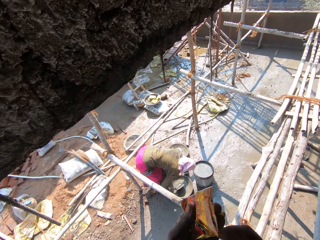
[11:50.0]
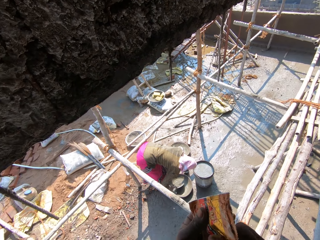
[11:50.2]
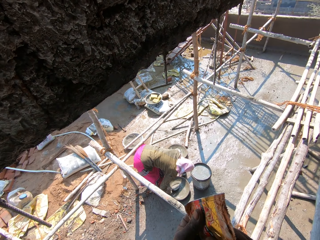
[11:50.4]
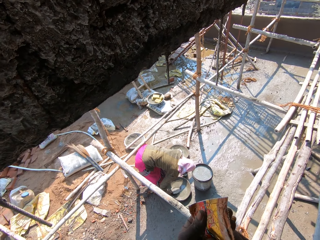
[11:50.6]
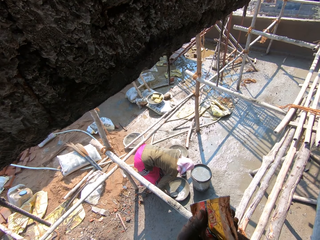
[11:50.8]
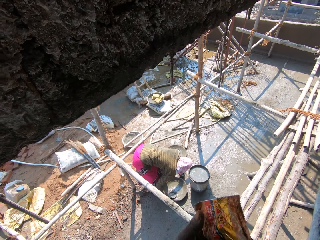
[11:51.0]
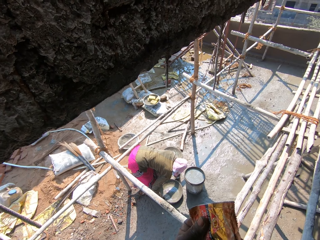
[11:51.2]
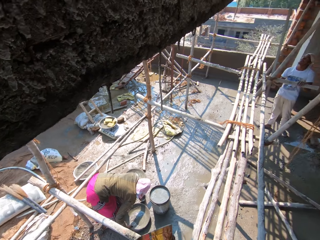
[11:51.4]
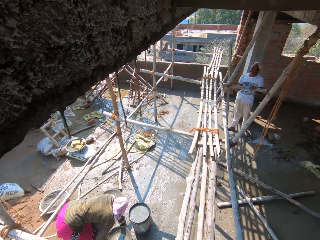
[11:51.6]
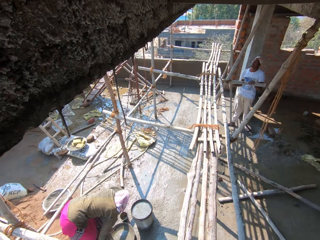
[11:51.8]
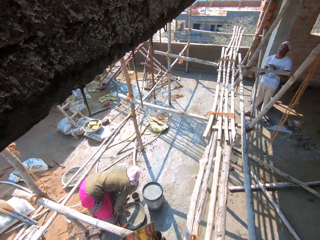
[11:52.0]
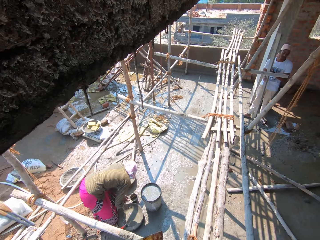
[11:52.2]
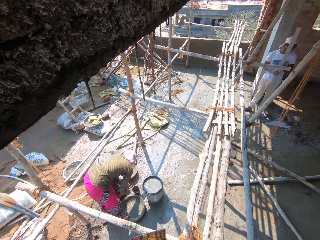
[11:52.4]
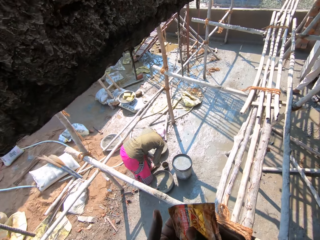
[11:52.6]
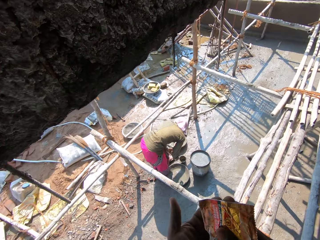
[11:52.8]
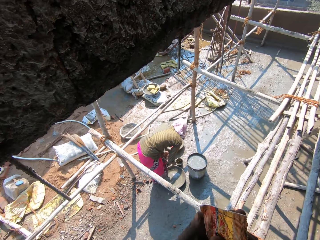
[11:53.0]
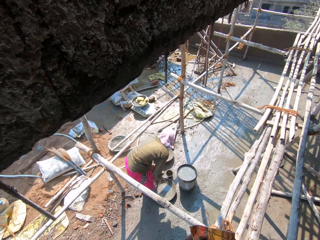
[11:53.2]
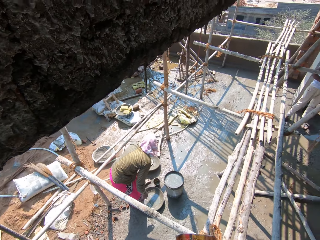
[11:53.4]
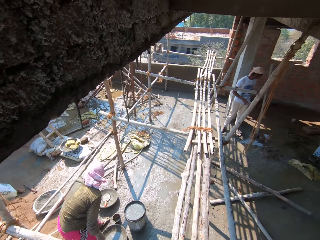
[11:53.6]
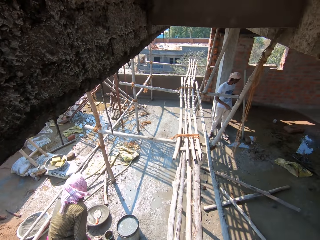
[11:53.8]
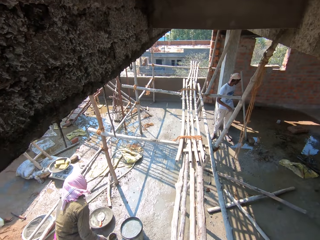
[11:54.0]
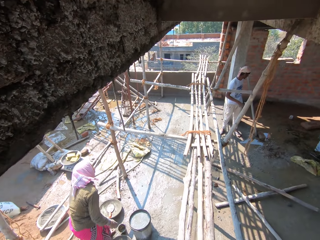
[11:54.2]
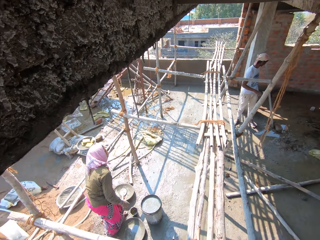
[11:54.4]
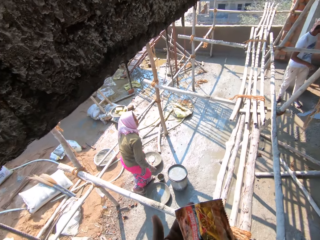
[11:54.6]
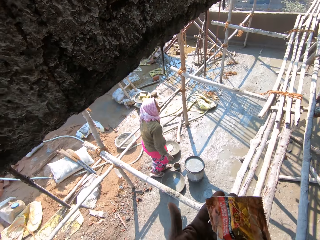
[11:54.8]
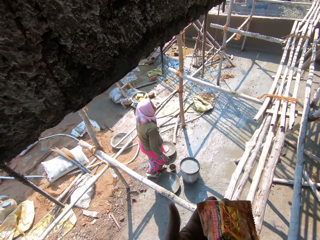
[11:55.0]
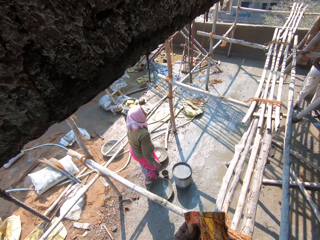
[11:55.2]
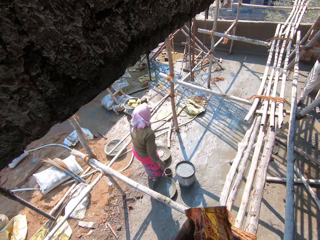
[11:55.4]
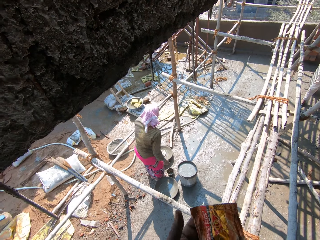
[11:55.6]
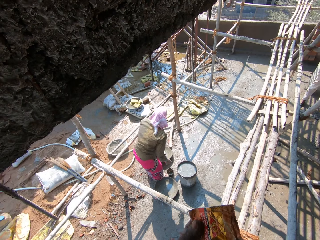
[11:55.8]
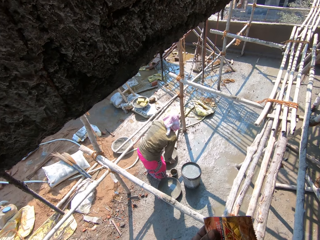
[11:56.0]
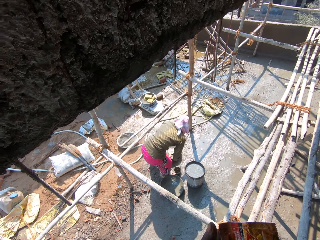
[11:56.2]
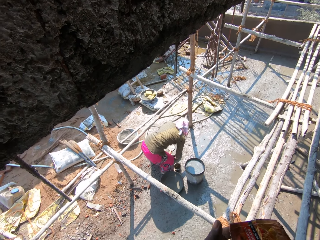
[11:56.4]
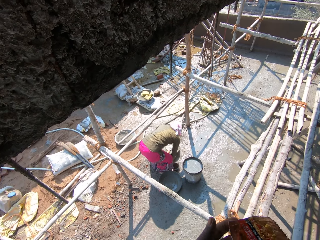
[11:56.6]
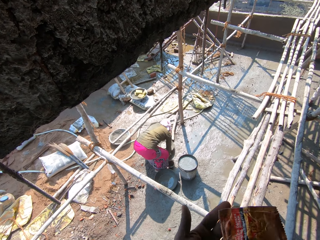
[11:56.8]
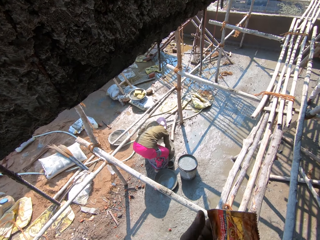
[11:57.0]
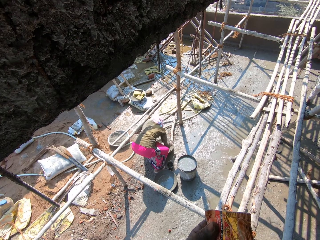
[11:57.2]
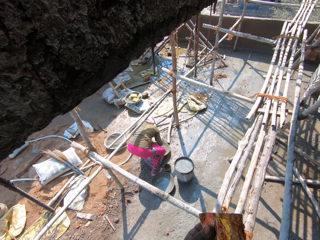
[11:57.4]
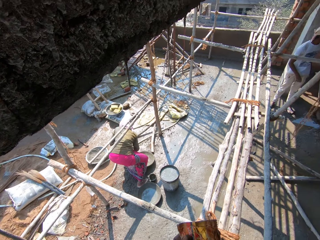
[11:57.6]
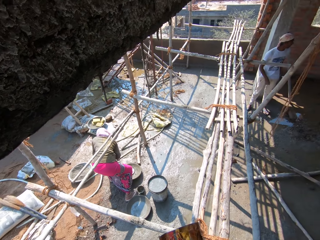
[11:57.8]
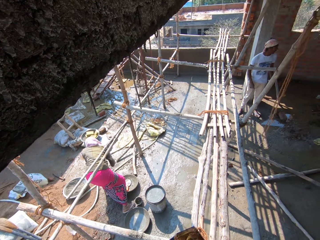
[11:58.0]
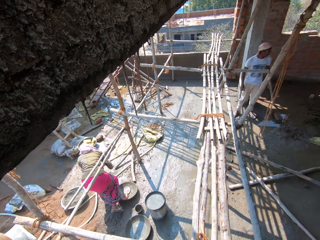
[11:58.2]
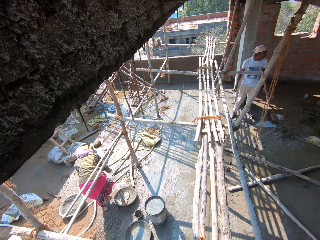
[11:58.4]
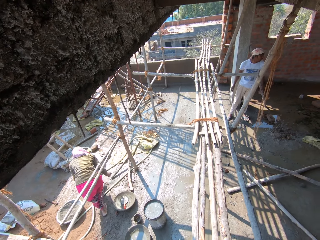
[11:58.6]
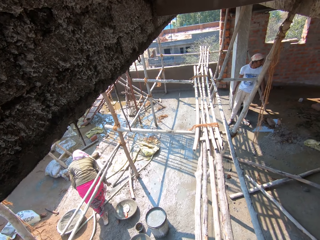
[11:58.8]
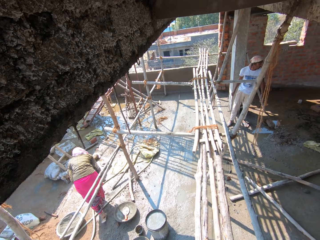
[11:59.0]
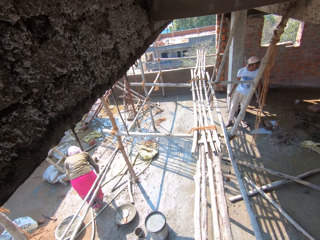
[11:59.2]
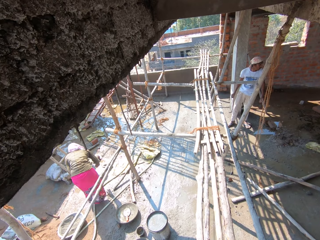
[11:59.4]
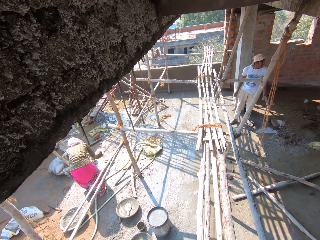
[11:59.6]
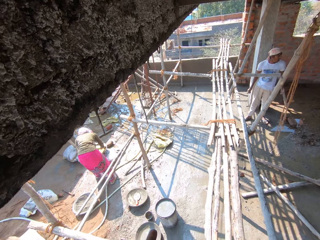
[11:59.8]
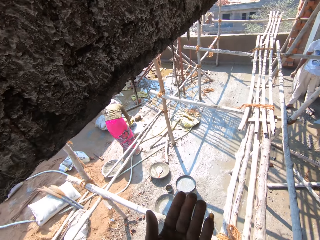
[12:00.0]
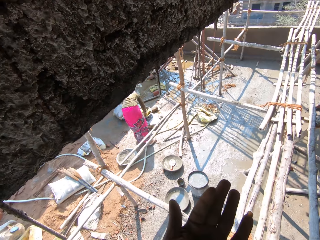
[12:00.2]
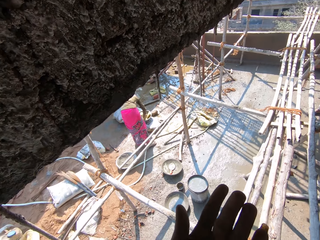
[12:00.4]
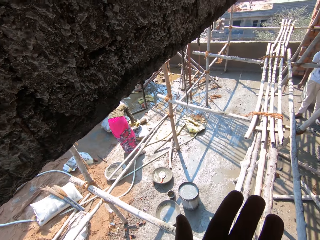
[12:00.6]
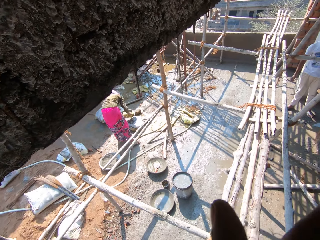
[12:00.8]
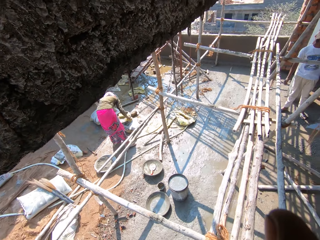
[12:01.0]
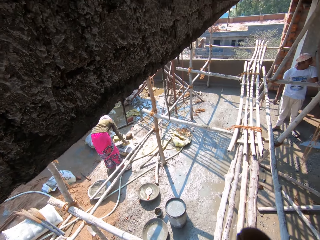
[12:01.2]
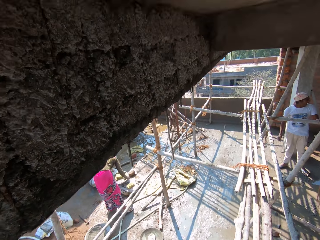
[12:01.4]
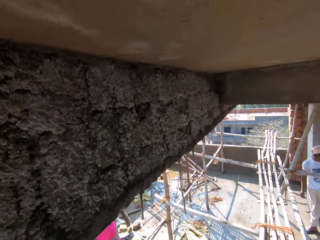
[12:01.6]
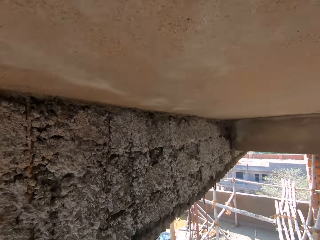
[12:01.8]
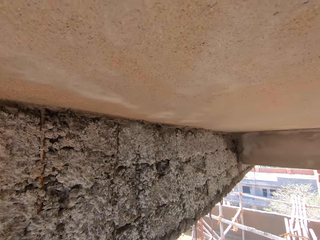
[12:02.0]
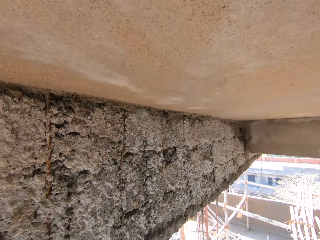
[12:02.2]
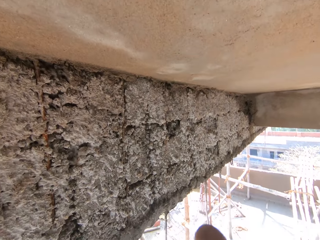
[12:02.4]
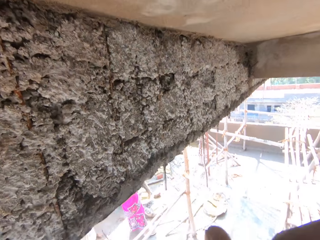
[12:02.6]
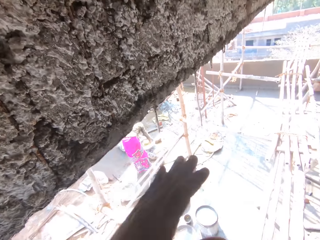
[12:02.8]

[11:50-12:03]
The camera wearer pours snacks on his hand. He holds something. He looks around. He looks at the hand.

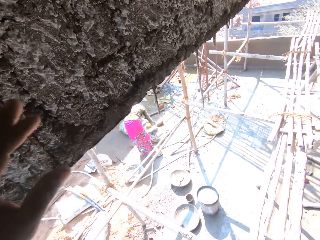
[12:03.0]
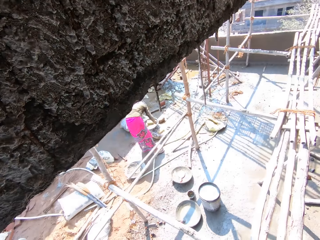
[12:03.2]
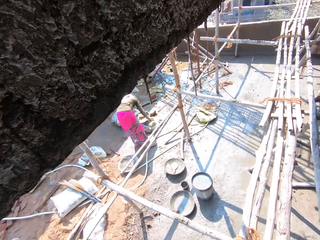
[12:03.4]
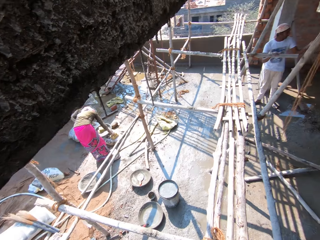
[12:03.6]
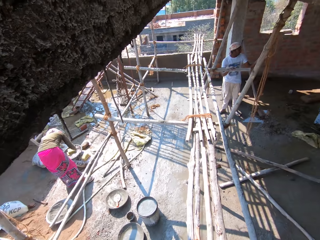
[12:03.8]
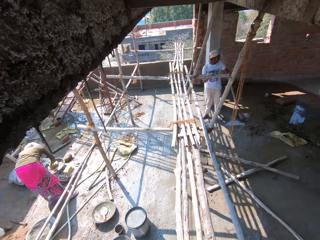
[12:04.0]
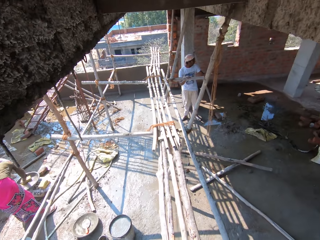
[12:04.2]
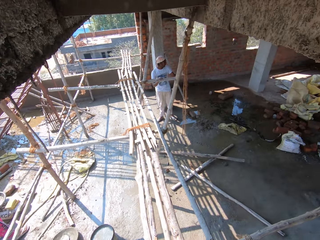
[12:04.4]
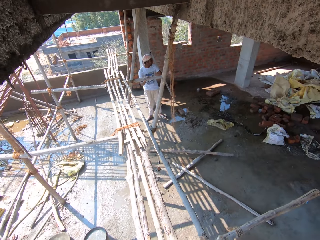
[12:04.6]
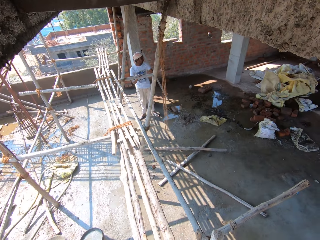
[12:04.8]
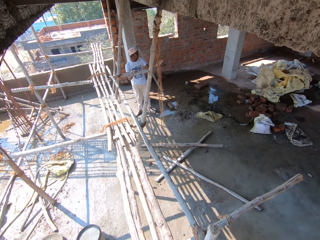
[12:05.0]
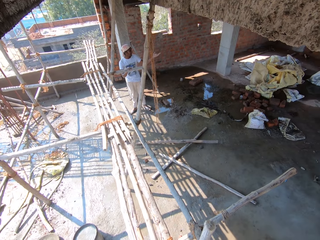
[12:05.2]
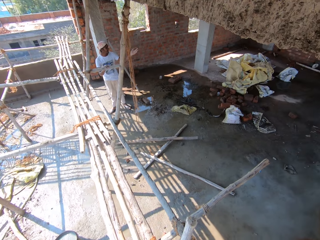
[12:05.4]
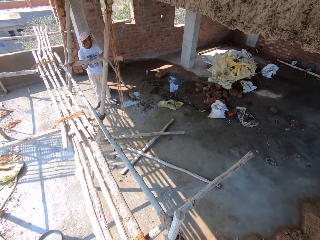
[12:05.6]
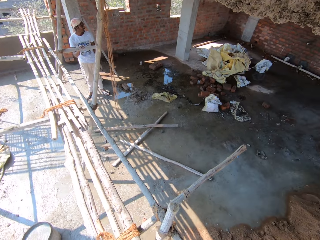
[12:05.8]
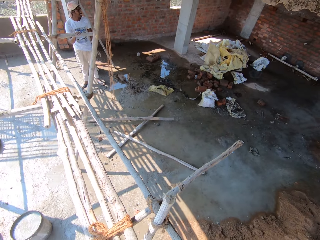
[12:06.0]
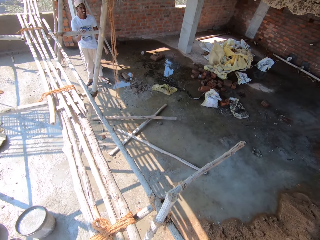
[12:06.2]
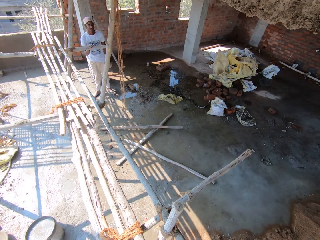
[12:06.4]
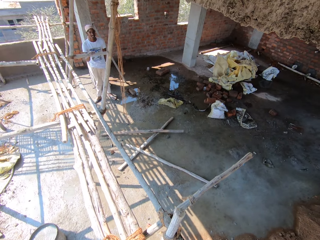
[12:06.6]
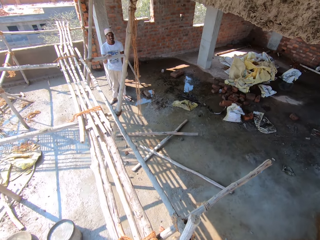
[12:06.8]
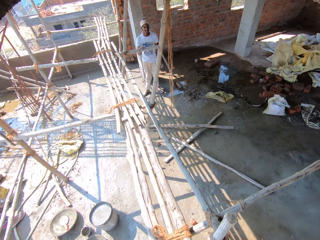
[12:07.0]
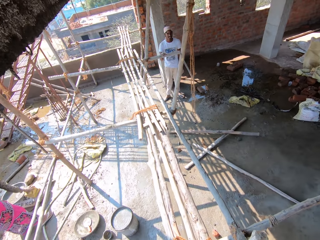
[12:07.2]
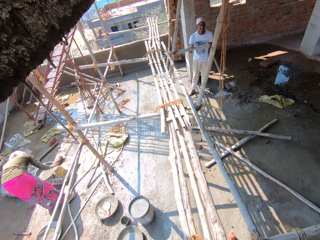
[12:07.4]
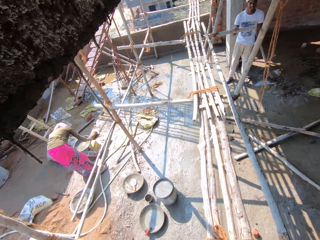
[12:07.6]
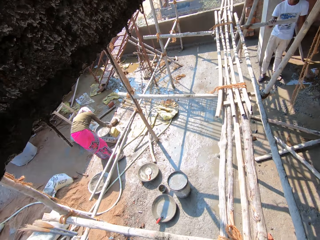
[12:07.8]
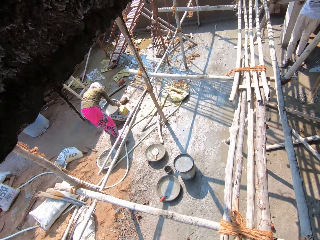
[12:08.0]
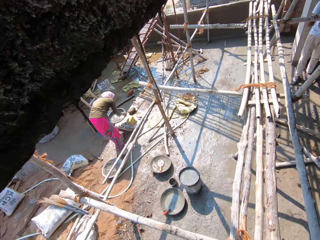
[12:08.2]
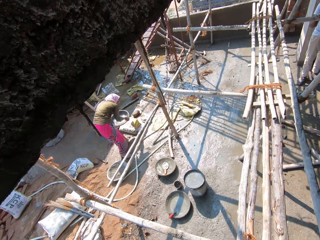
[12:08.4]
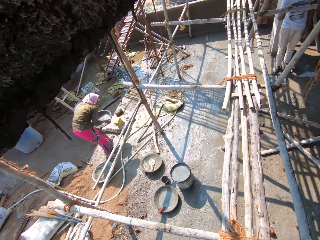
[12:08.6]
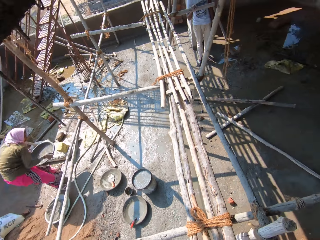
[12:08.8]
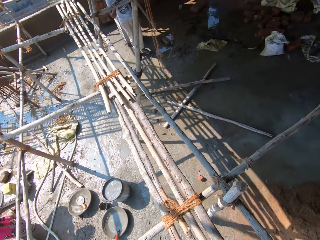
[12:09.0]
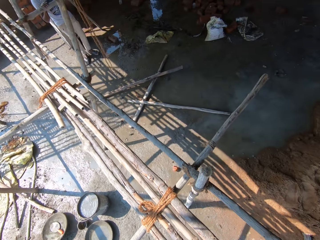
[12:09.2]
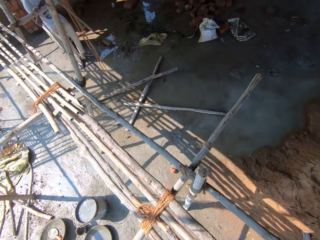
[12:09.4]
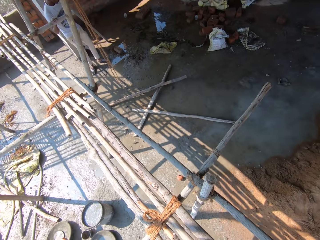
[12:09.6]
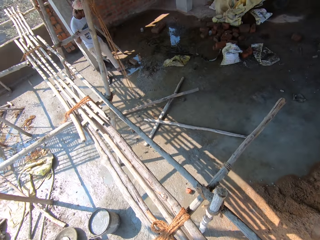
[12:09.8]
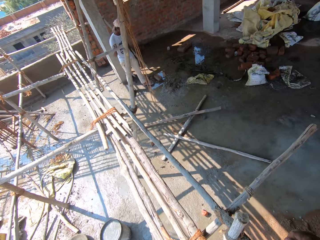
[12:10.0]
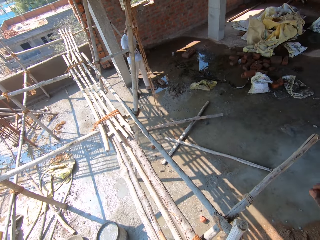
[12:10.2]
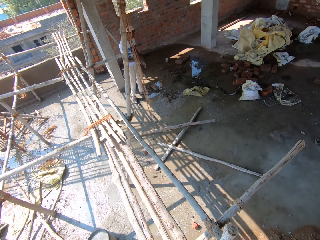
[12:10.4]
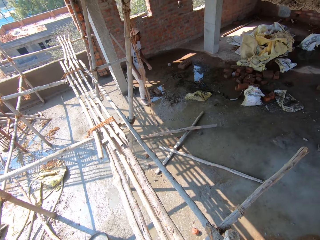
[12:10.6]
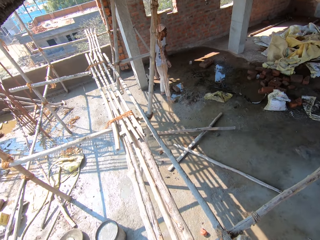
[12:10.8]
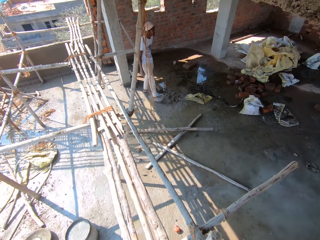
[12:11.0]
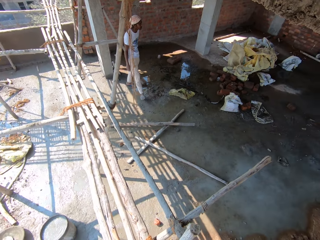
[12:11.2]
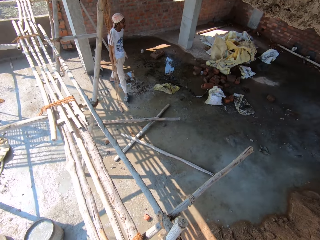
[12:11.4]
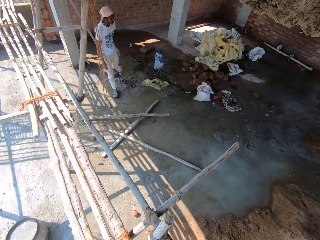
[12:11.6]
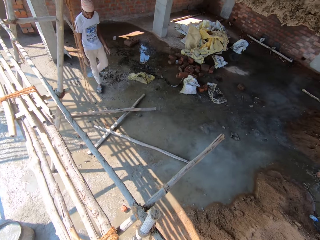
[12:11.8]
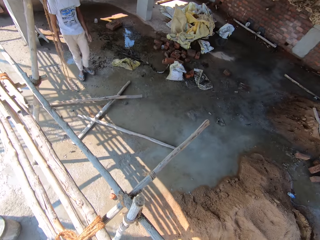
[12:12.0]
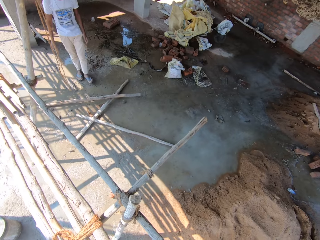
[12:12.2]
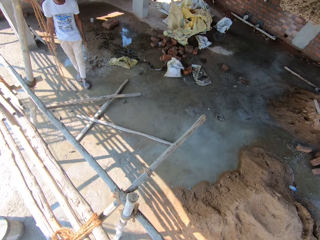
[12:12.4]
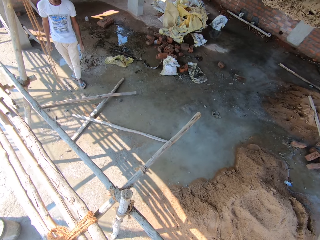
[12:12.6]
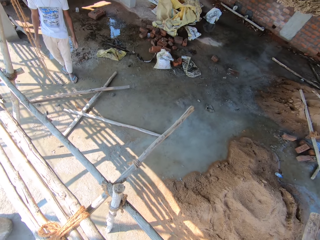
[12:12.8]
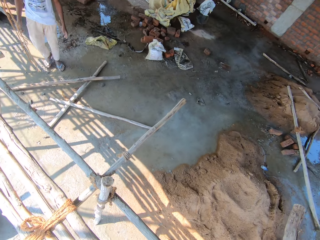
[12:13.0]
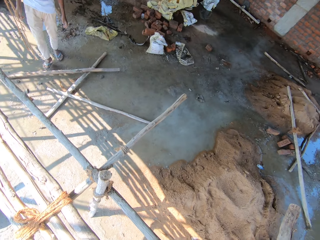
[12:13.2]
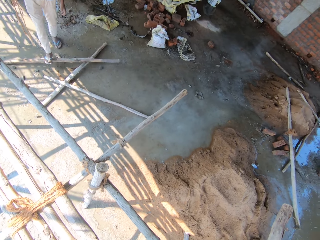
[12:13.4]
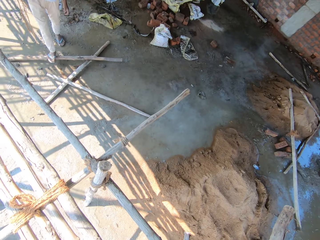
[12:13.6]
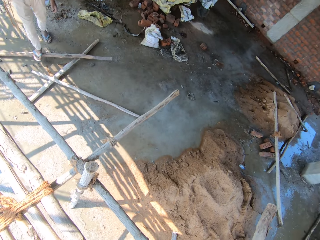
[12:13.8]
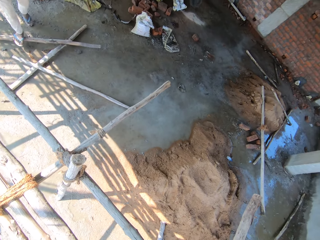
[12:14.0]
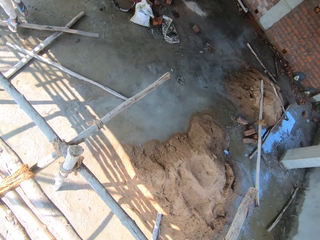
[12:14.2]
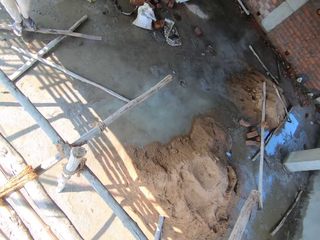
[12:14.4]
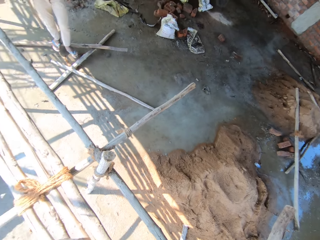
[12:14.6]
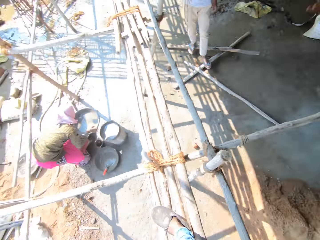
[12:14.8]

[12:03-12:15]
The camera wearer raises a hand. They look around. They talk to a person. They look around.
